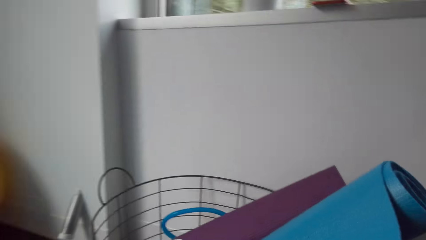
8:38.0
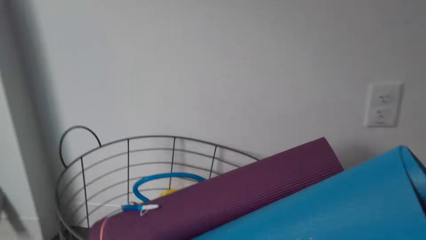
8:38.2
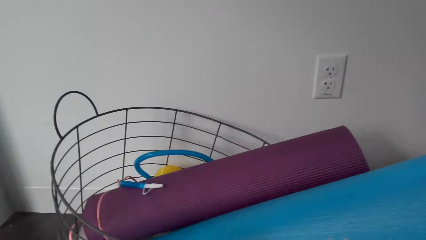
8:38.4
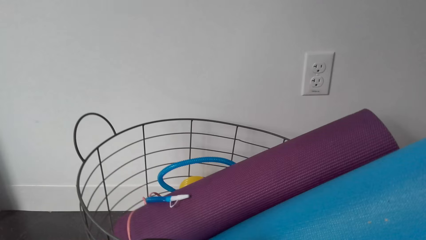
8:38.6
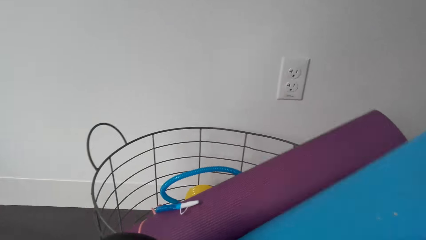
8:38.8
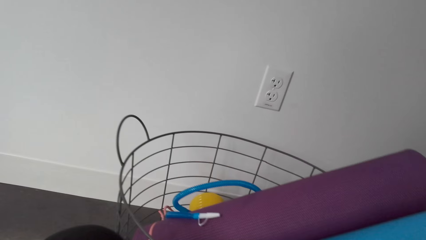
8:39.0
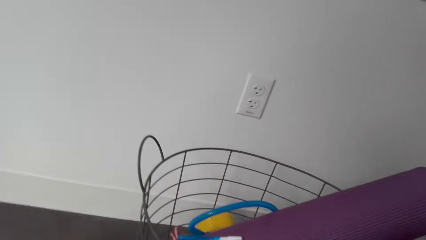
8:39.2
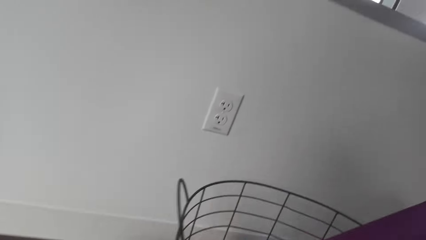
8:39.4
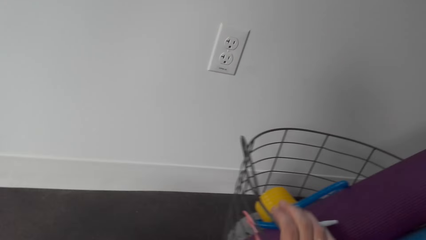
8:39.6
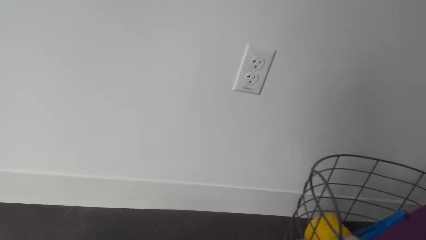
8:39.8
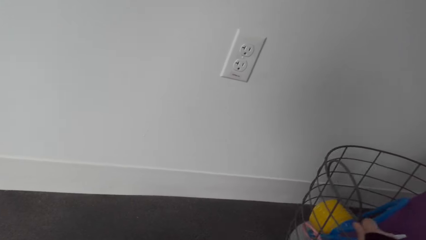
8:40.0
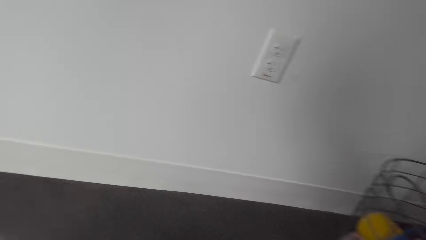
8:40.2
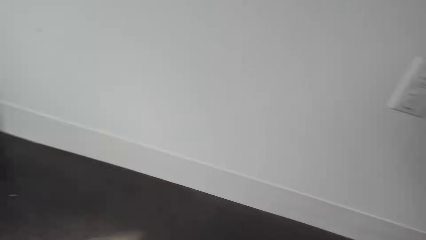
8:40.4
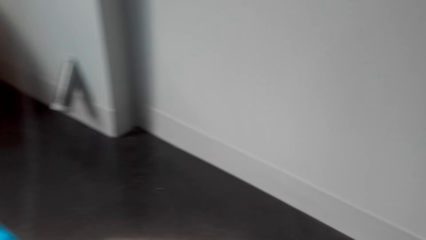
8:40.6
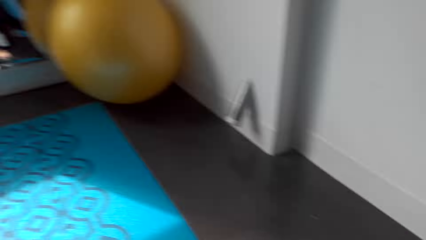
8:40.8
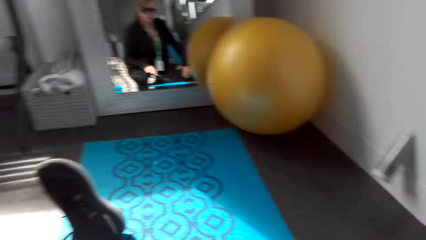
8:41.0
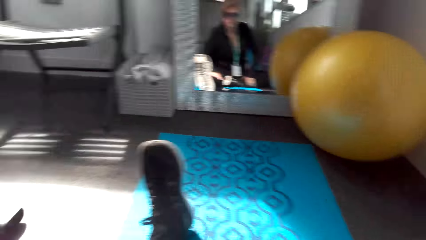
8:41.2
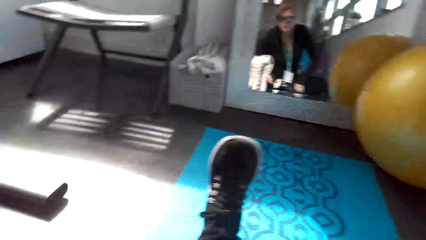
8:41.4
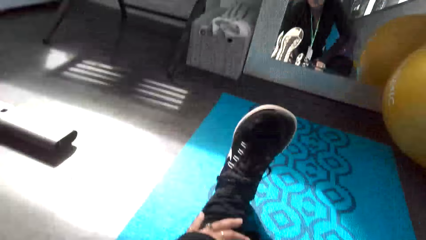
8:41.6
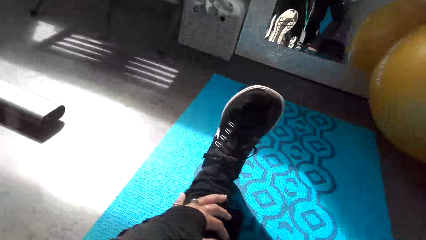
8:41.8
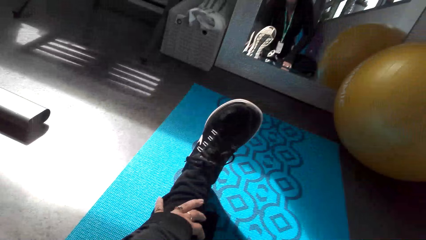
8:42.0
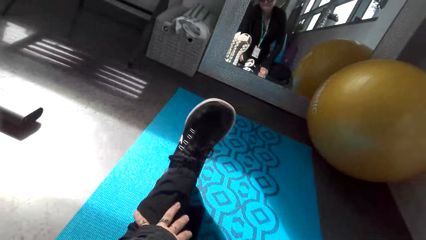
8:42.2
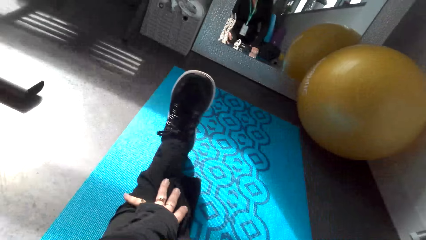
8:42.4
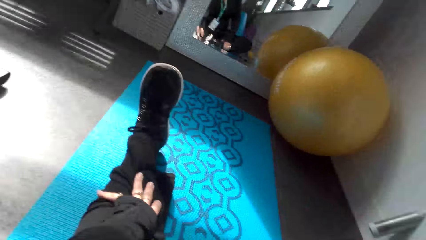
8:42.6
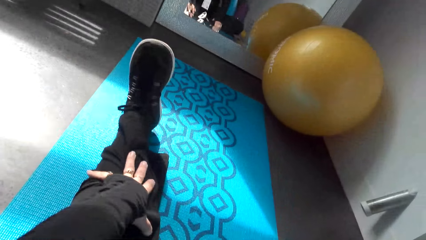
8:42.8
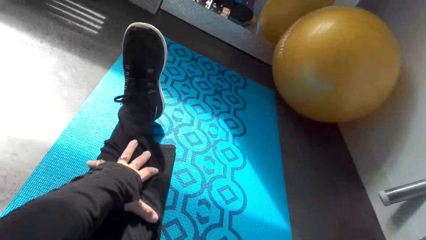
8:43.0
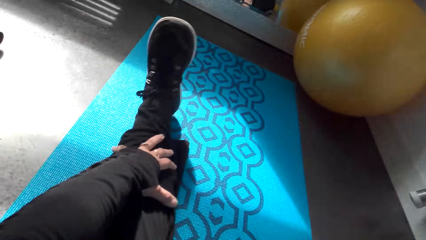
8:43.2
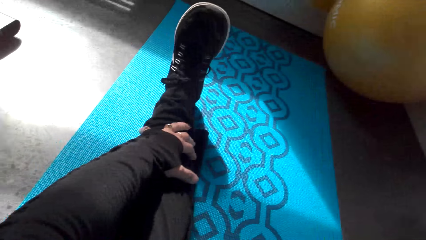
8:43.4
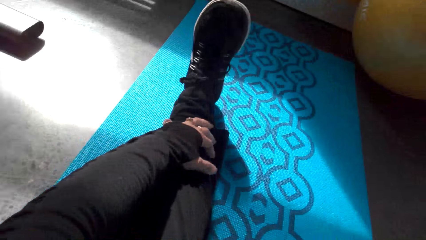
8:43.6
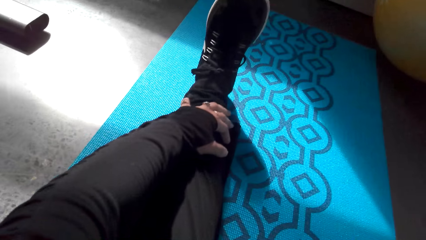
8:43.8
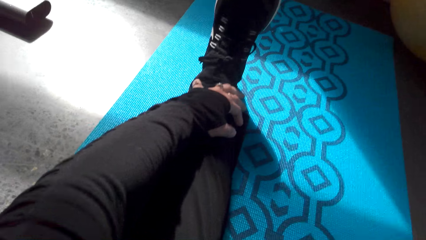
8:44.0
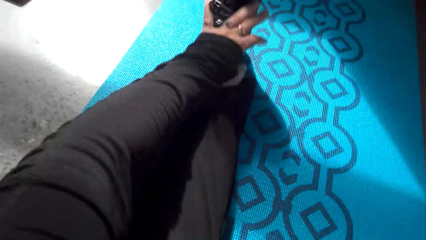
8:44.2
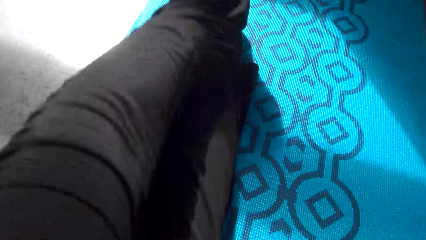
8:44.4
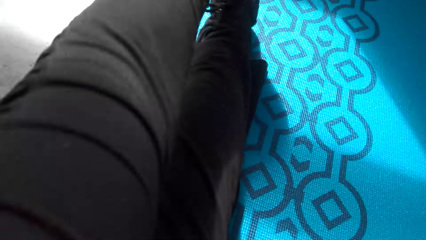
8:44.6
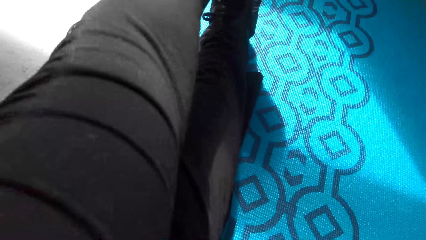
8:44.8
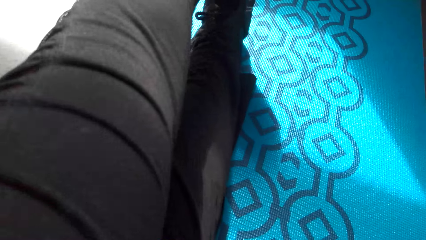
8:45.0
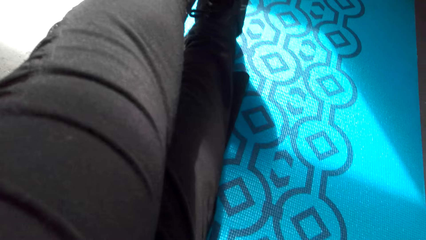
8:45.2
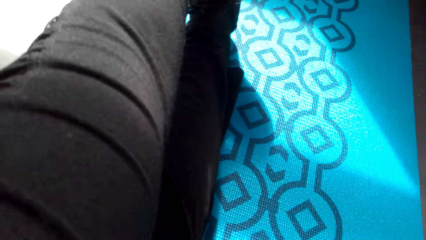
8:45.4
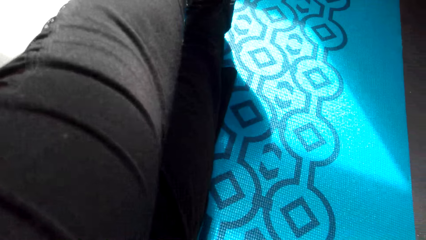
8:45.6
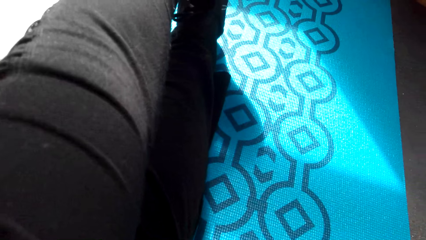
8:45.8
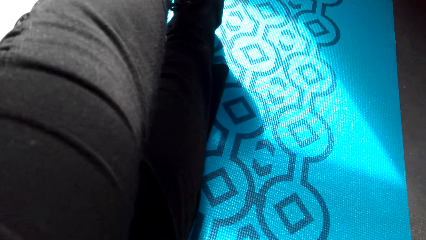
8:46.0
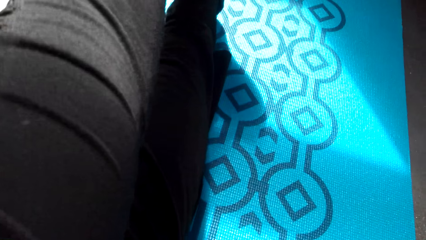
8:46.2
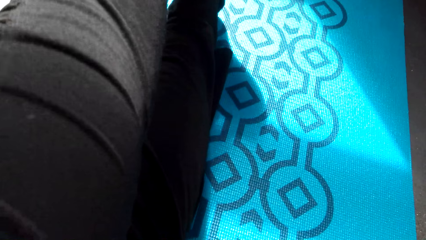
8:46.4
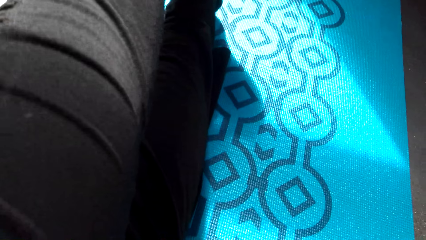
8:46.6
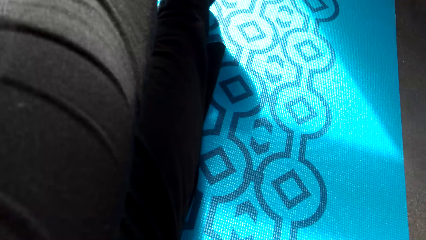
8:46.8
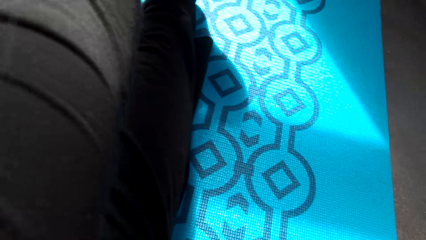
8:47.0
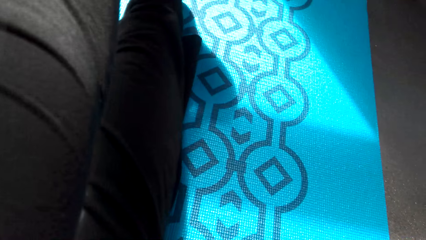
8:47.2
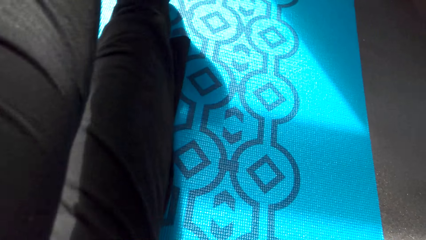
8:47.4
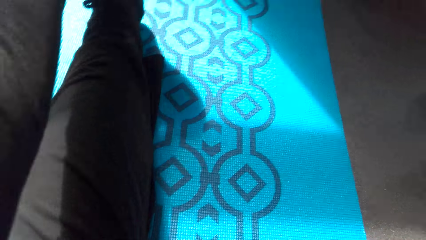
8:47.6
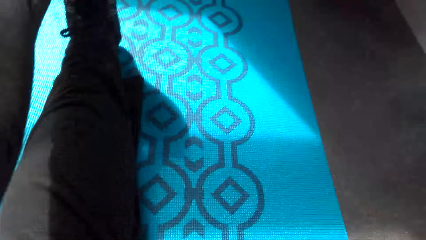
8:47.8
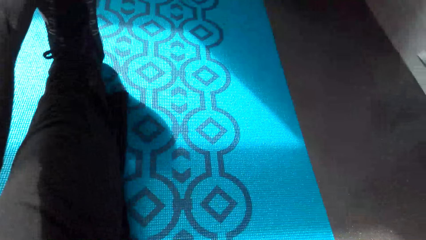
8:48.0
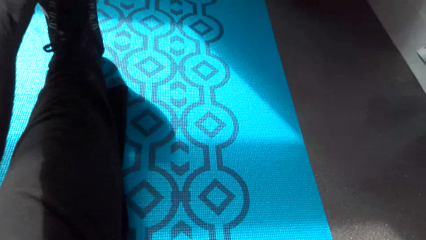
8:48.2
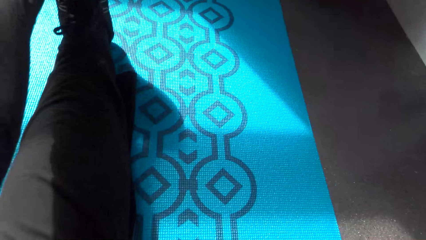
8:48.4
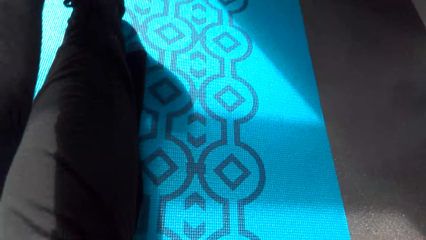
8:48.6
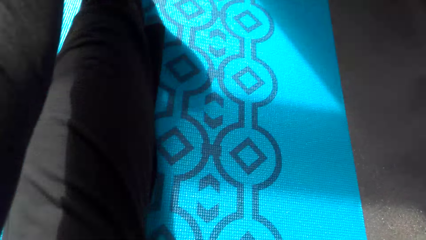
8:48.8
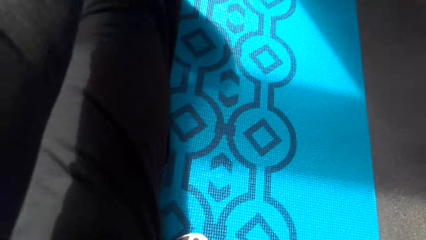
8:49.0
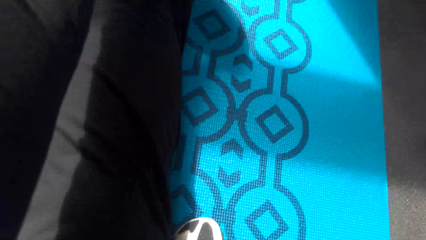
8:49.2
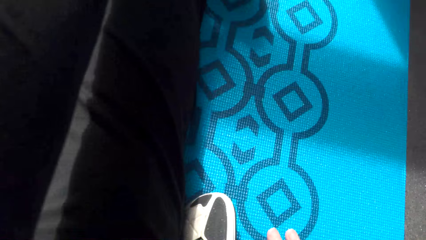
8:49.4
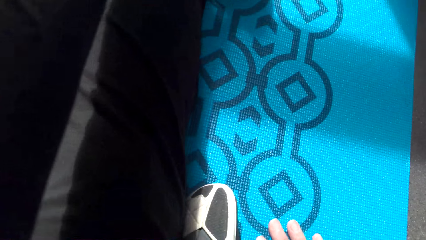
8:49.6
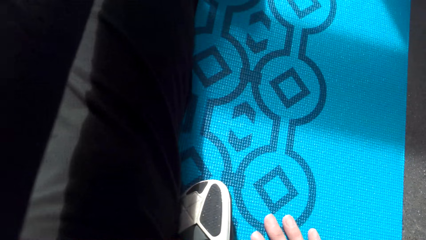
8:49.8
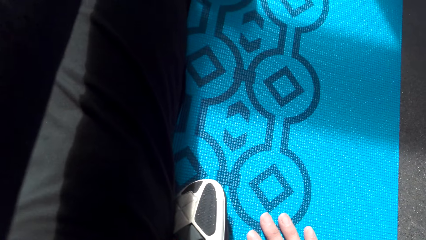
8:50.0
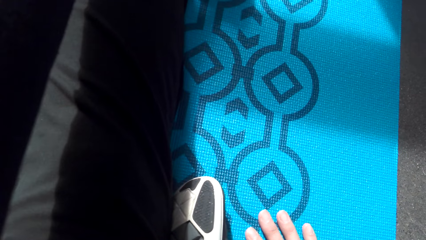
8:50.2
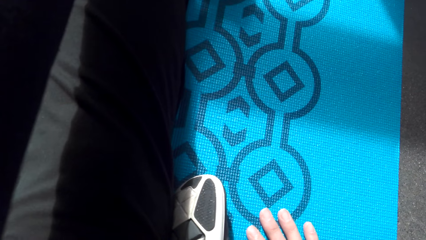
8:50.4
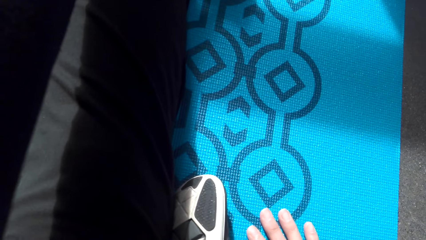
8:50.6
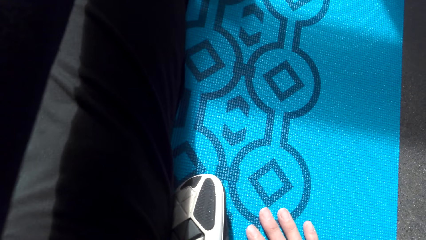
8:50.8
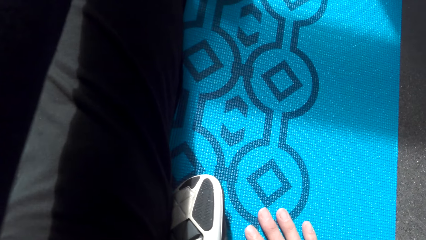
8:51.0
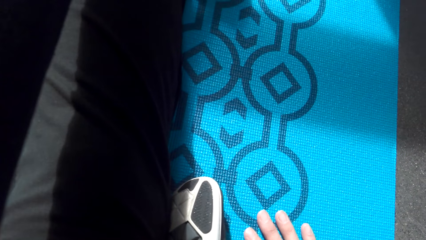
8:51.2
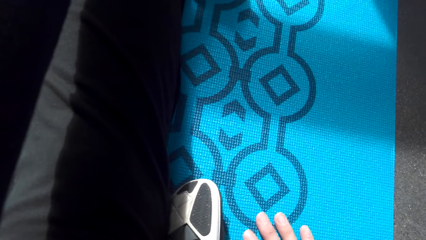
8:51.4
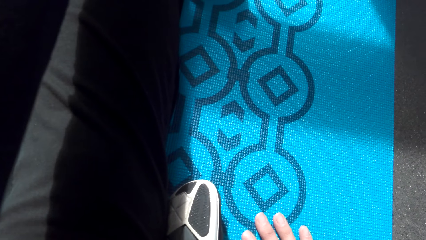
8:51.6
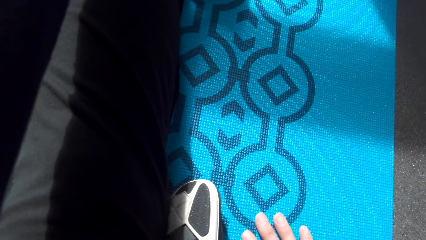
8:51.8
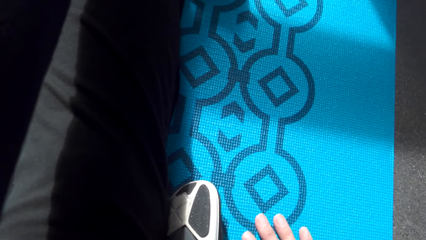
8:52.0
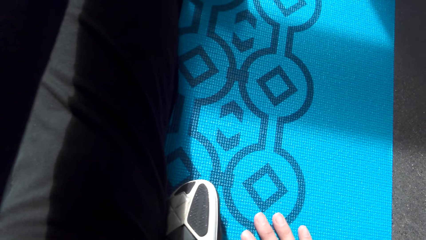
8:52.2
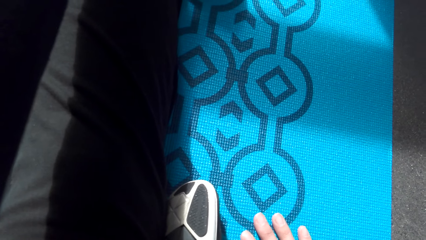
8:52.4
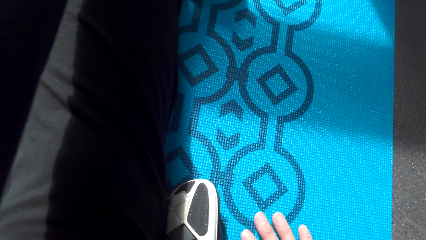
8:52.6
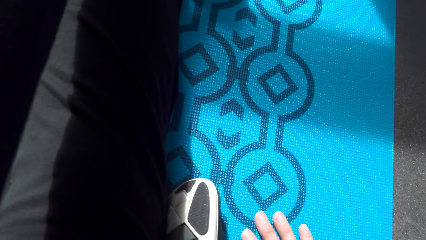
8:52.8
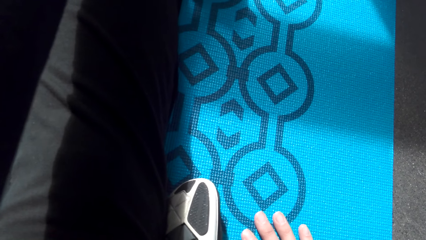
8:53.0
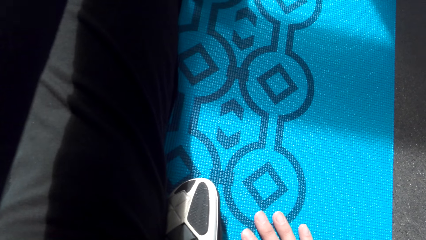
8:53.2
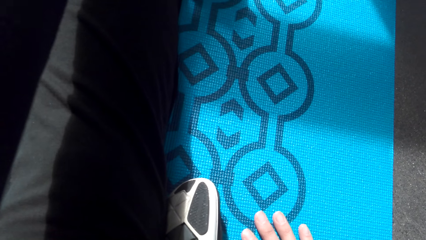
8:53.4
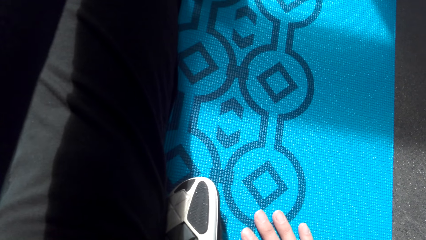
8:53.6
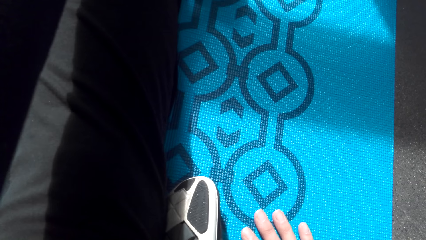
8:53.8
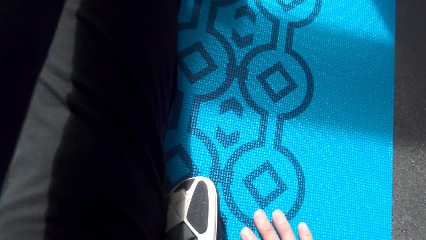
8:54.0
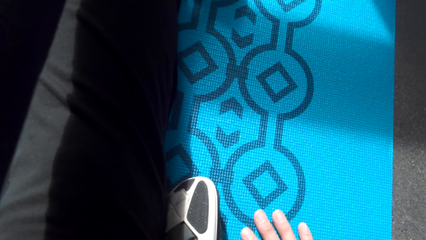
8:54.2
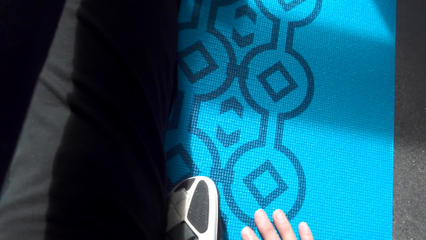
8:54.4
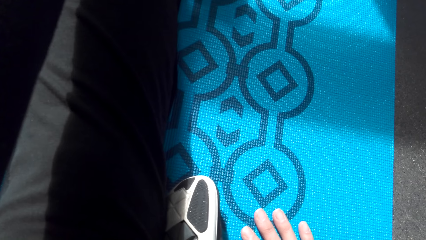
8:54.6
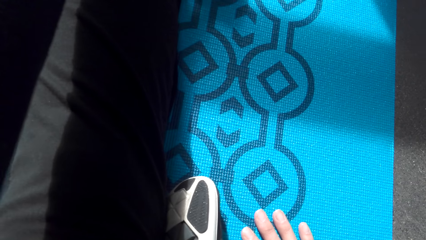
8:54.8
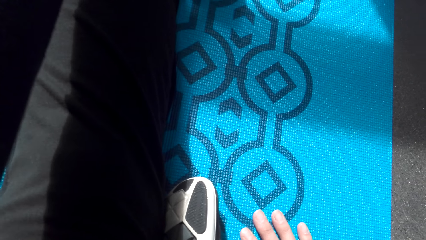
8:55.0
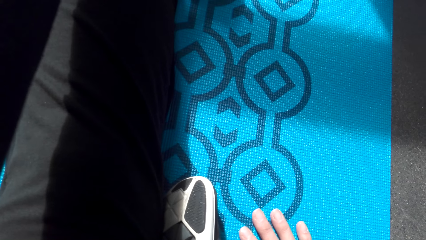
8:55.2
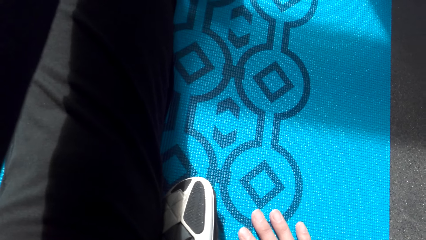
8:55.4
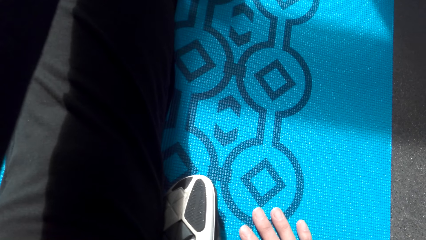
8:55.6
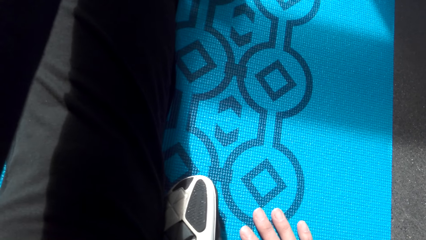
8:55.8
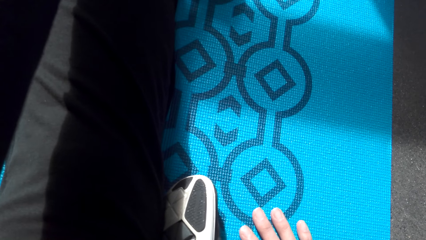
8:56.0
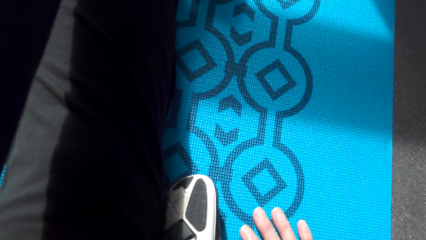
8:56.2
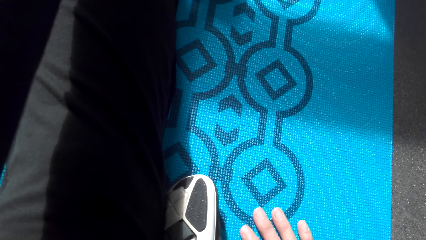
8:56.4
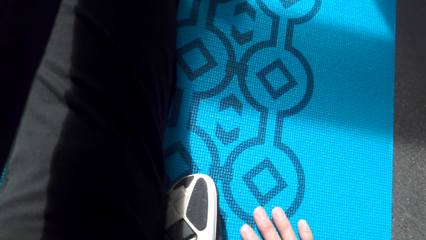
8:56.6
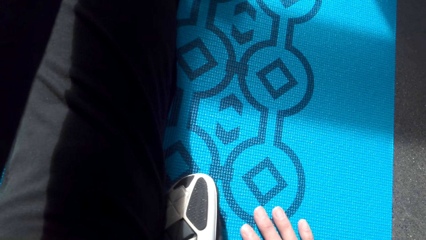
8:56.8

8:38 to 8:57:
The camera wearer moves a metal basket. They look around. They hold a leg. They stretch. They exercise in the house. They hold a mat. They touch a hand down. They exercise in the house.
